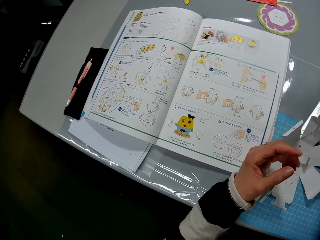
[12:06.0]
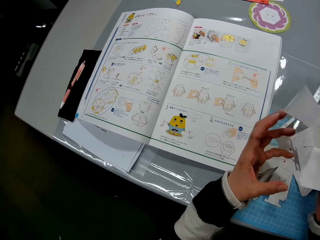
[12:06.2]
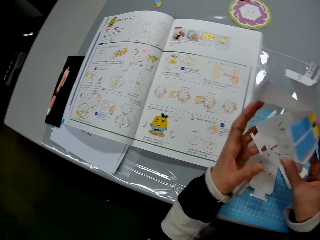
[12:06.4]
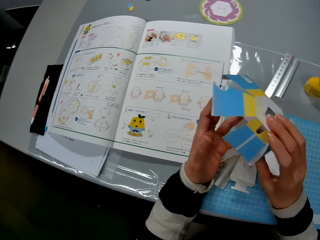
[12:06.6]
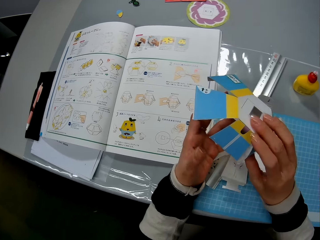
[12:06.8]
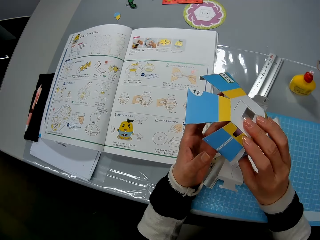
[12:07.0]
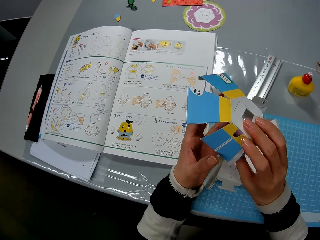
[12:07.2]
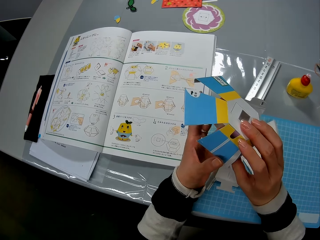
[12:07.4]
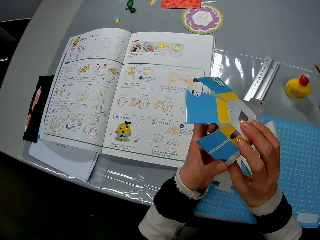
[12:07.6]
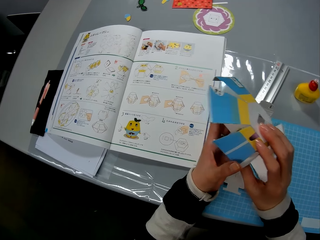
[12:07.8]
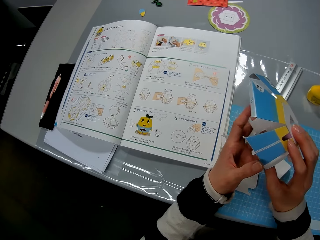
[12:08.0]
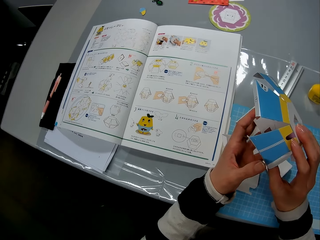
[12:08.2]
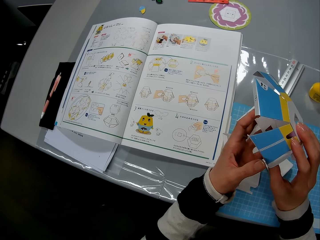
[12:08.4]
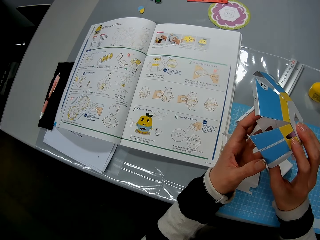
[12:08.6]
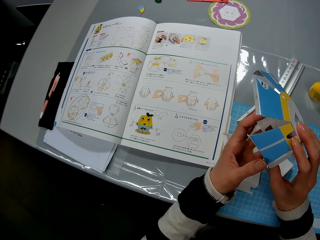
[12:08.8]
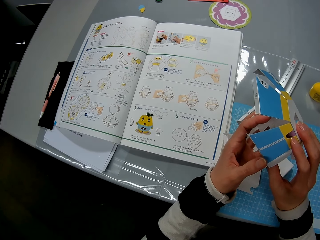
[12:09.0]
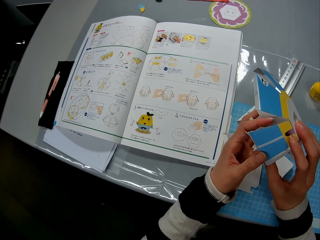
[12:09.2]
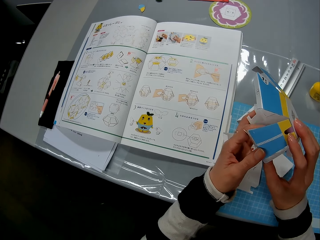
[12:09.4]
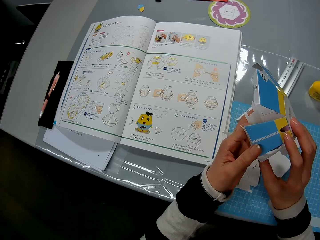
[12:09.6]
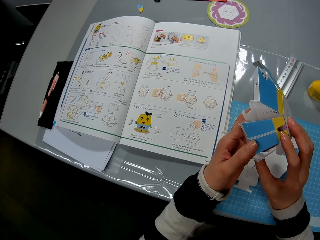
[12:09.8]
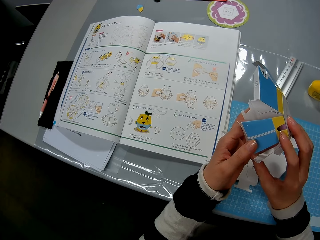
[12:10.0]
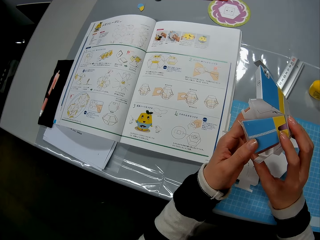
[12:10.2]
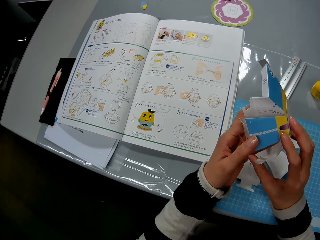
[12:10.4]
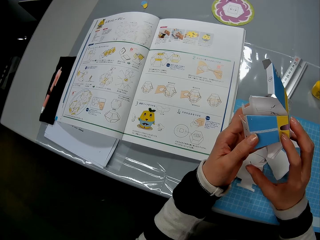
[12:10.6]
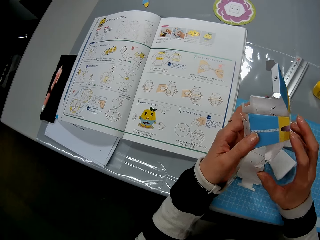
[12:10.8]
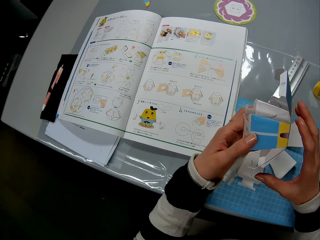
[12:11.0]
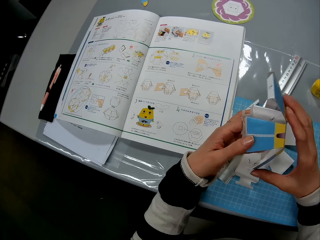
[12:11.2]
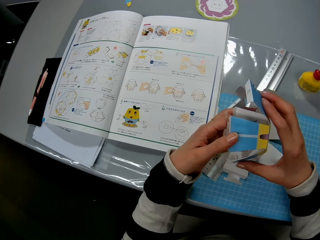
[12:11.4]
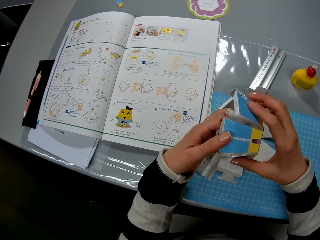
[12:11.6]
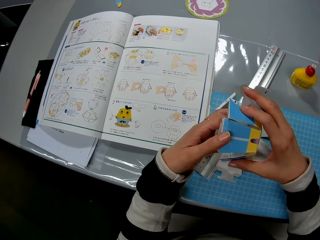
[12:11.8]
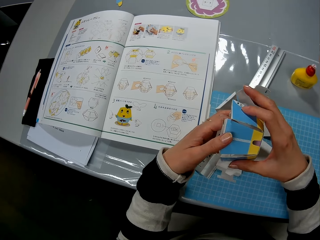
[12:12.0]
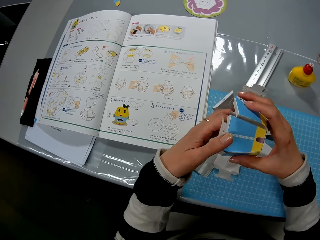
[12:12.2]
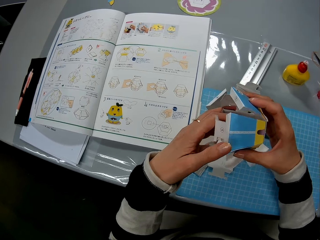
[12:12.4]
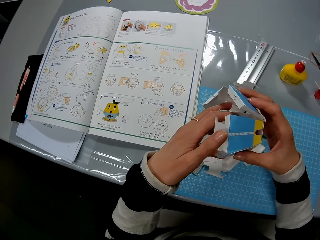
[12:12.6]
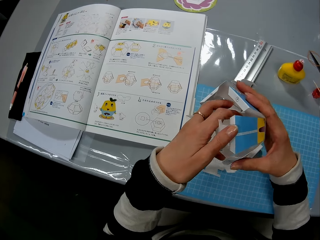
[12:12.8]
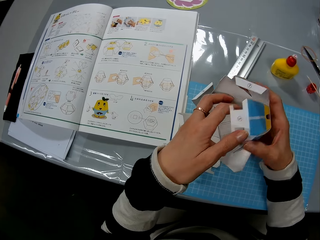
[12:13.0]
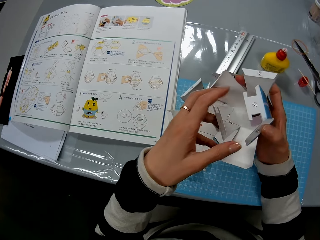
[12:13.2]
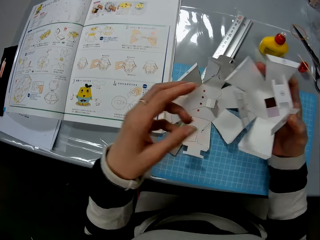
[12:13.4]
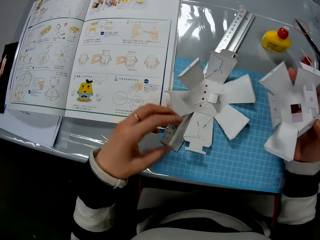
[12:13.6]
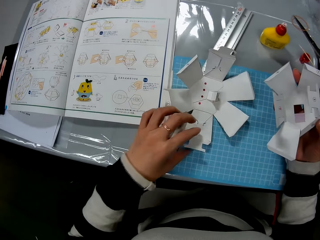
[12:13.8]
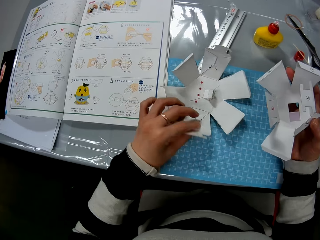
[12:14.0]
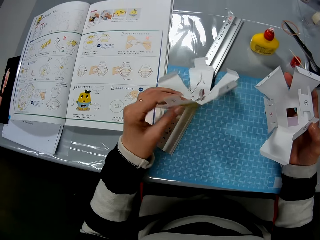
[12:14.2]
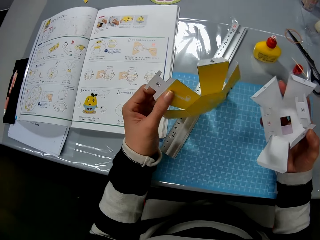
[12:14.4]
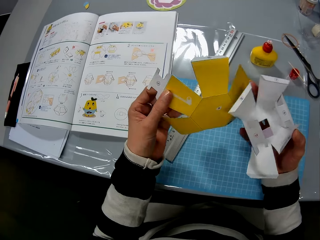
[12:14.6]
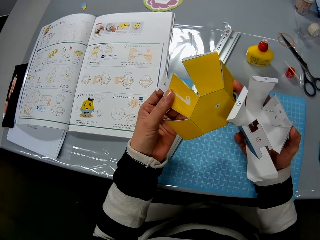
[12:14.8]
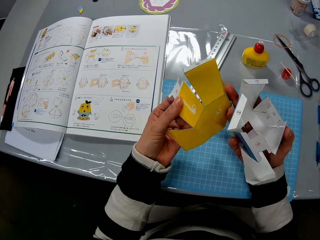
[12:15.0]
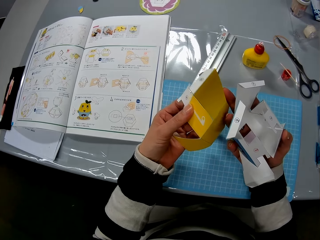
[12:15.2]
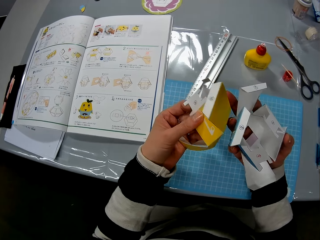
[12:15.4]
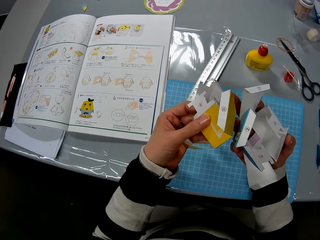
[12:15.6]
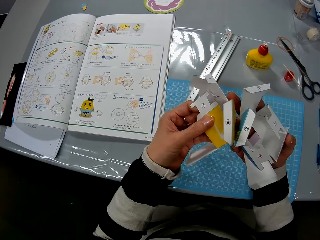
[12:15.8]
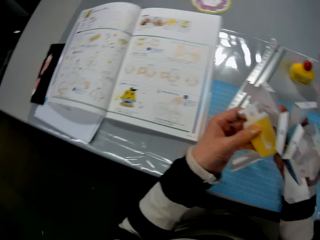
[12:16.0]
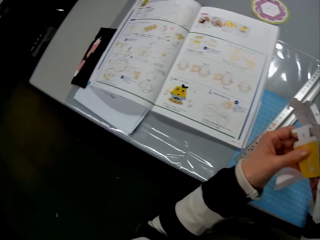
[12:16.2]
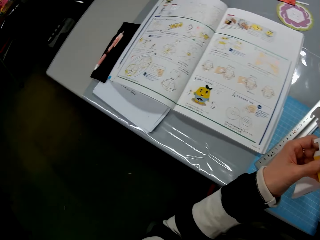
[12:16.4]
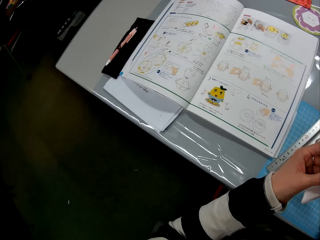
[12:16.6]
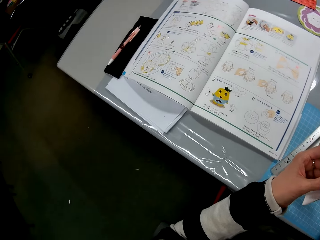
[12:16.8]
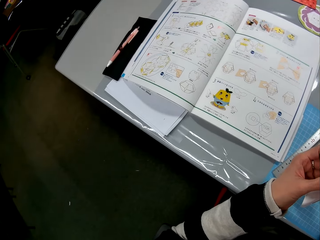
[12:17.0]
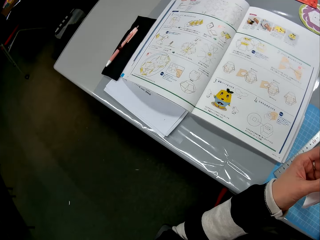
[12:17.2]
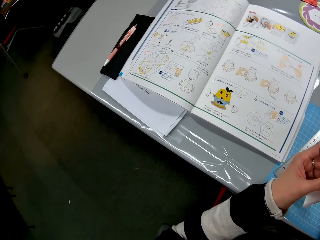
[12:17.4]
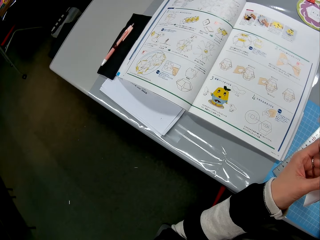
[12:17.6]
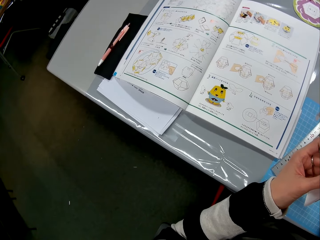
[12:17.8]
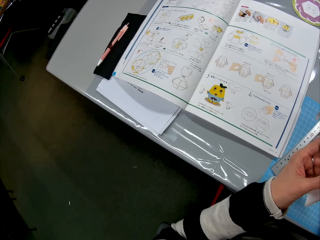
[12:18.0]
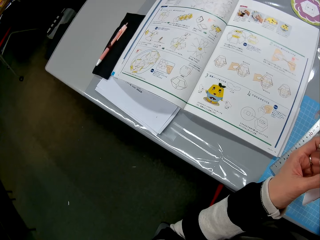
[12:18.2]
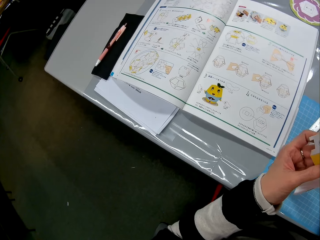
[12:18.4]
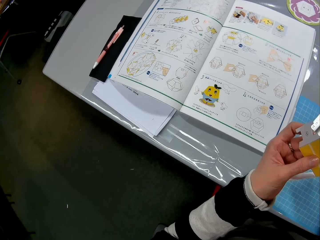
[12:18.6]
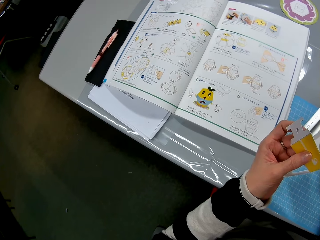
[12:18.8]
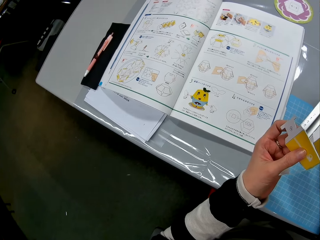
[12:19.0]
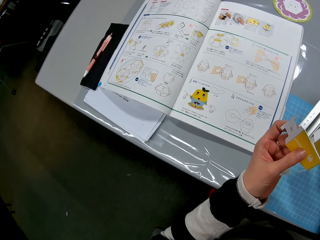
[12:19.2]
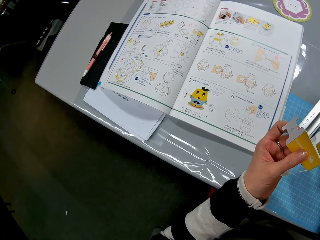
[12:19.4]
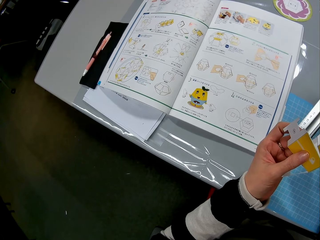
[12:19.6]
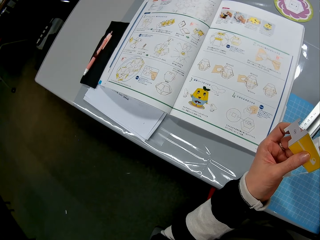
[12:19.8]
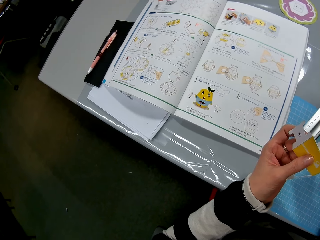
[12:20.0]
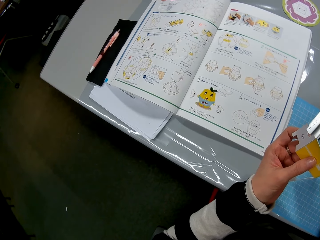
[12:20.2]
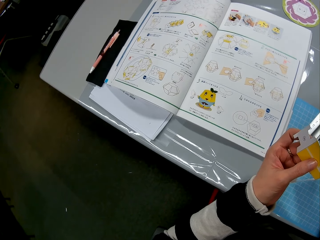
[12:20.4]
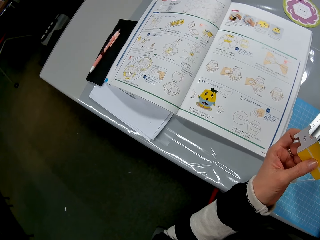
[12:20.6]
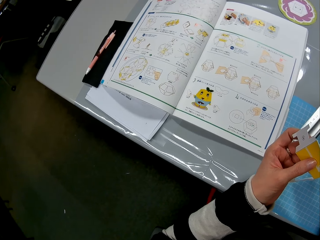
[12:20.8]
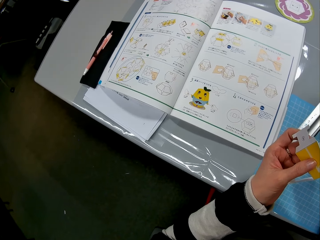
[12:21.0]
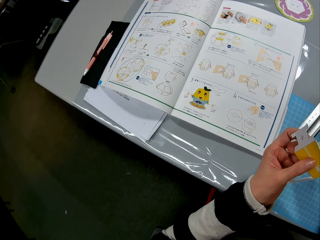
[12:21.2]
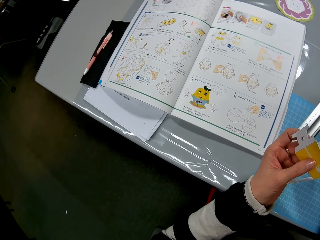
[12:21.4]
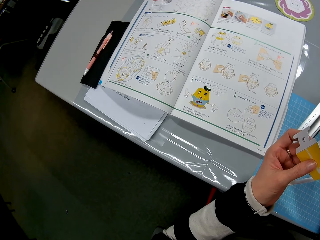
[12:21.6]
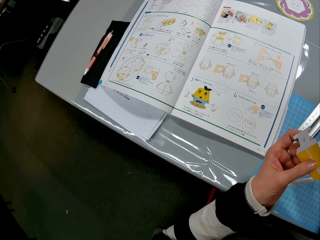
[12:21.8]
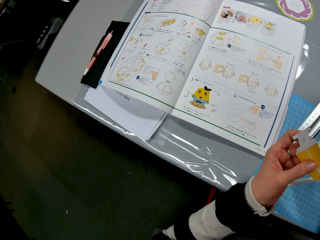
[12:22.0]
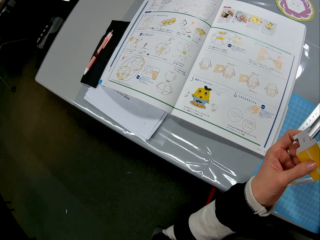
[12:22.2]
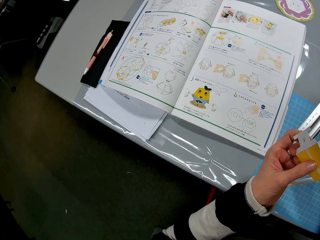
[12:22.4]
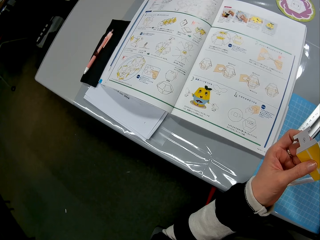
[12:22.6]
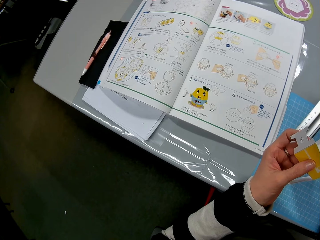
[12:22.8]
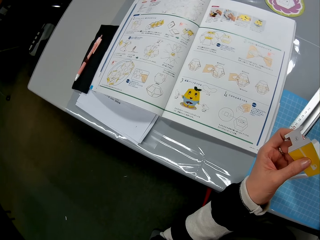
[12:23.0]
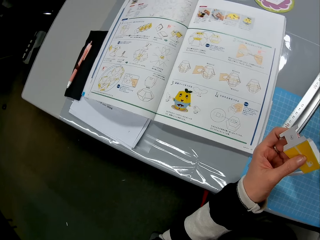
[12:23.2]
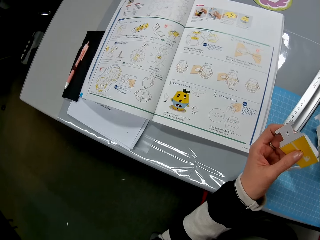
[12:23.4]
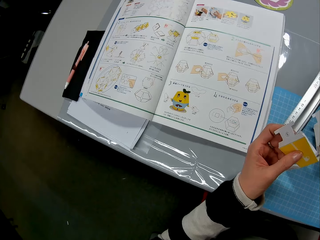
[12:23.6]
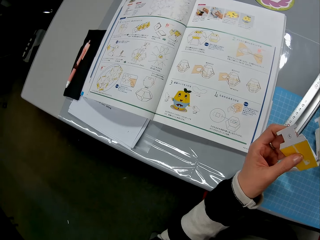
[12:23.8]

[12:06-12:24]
The camera wearer picks up the other carton craft or paper craft. They check the paper craft. They read from the book on the table.

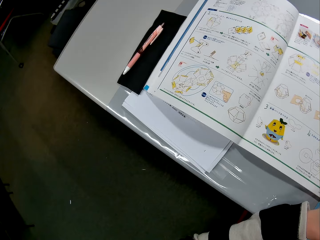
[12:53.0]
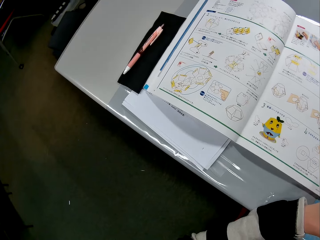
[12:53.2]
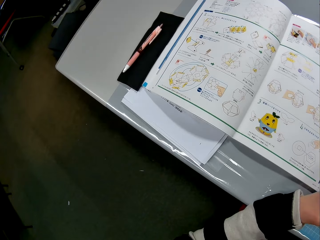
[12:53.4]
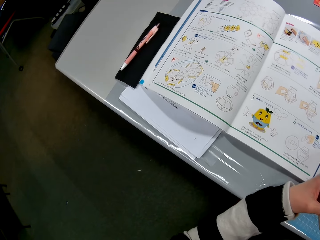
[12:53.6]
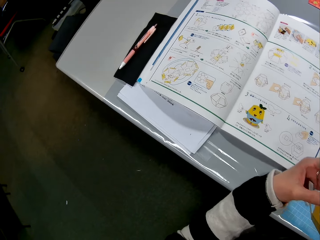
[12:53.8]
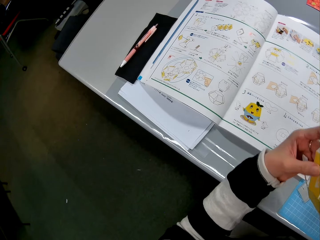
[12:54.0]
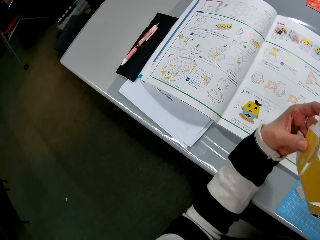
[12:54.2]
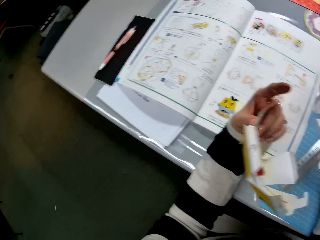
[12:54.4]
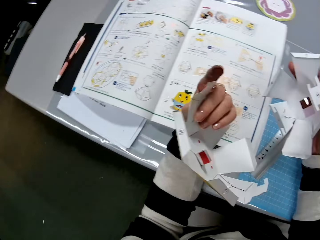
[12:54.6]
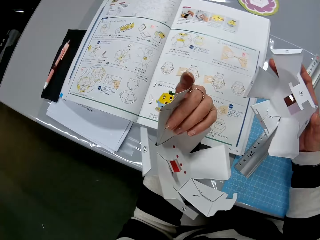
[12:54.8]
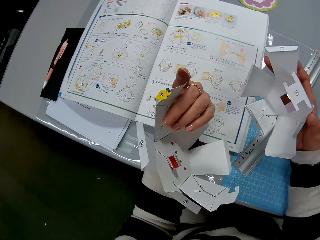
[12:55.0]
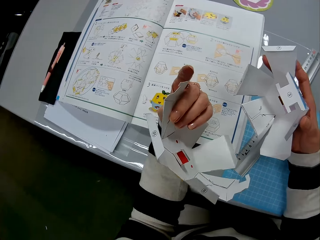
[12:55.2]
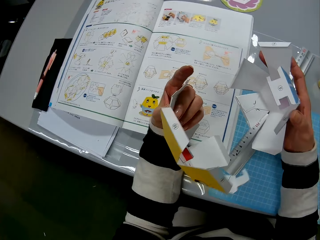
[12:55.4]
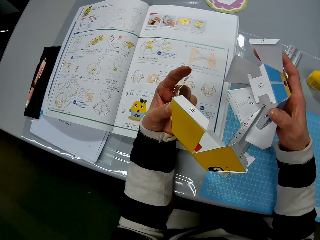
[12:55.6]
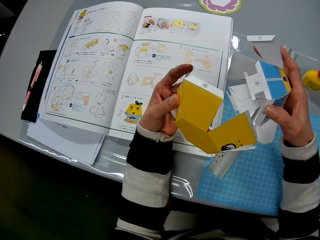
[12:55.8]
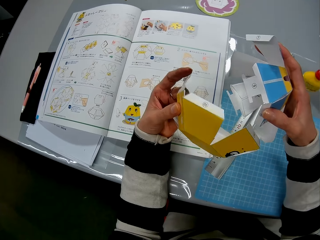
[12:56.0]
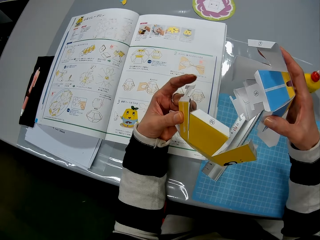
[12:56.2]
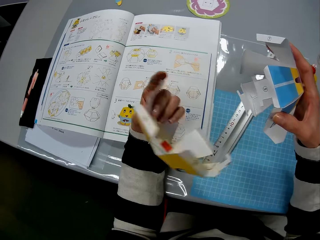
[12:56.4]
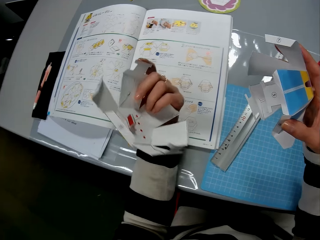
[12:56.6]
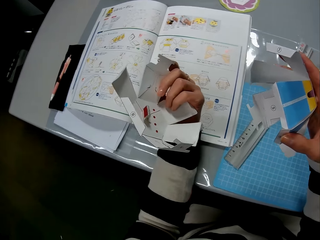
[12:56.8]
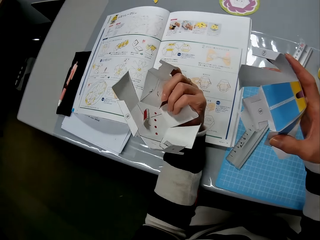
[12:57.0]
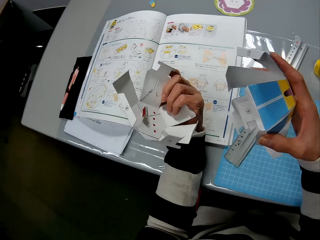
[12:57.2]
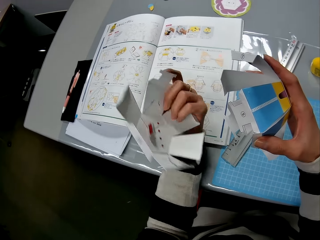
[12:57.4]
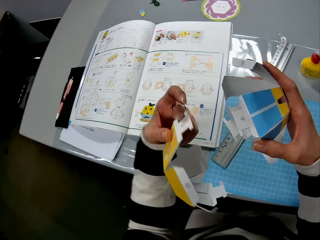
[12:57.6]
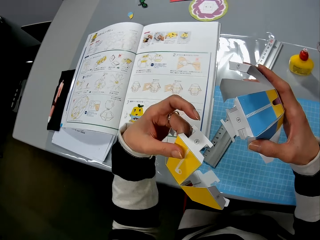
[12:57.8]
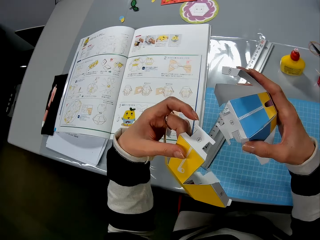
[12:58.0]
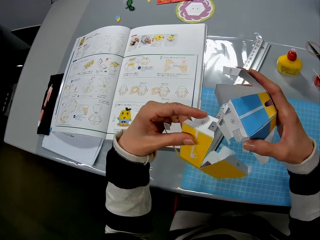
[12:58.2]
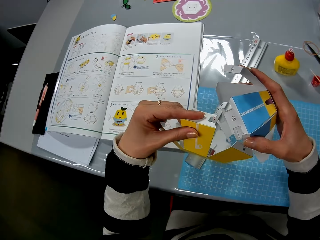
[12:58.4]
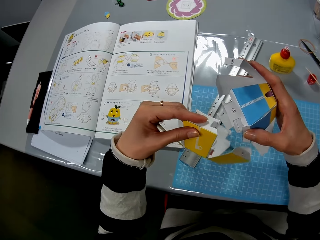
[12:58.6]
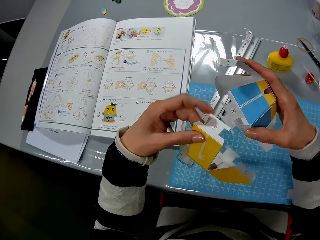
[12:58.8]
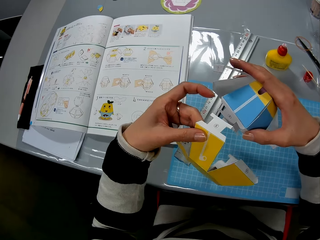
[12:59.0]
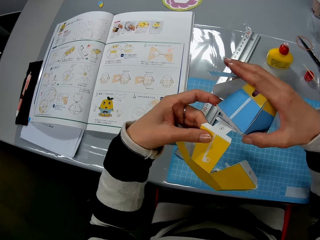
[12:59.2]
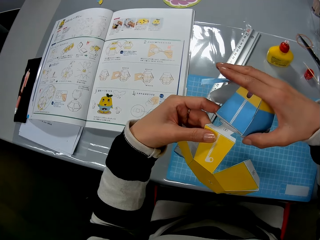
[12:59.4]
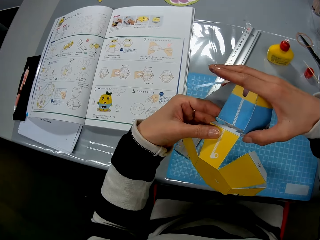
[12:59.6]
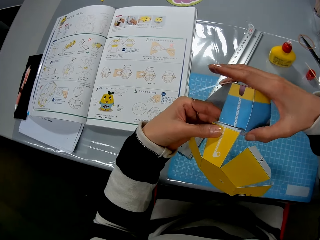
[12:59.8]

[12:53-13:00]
The camera wearer looks at the carton crafts. They flip the carton crafts.
